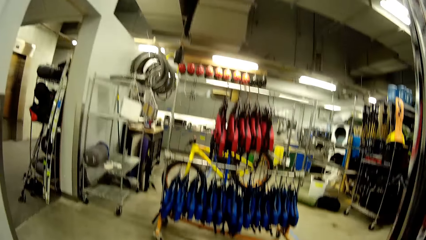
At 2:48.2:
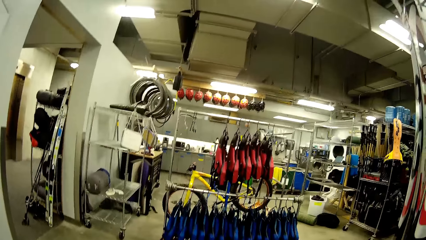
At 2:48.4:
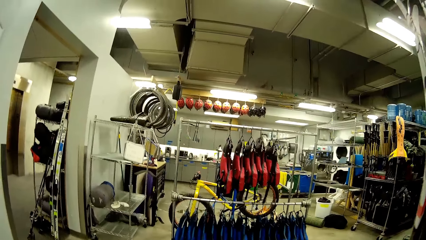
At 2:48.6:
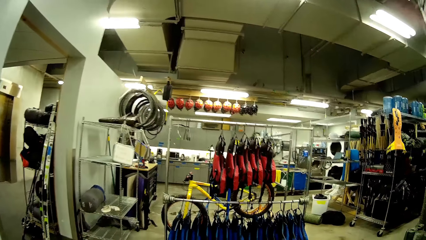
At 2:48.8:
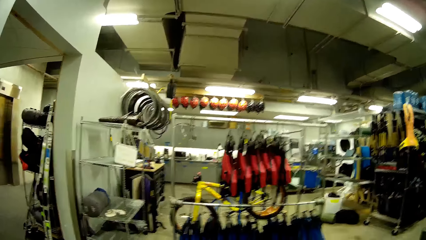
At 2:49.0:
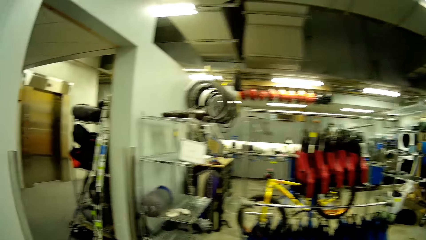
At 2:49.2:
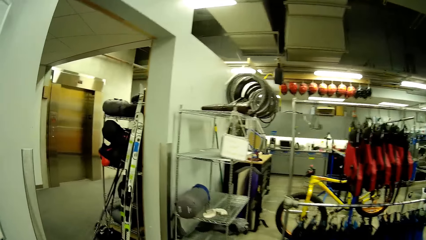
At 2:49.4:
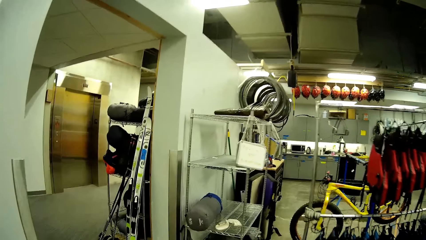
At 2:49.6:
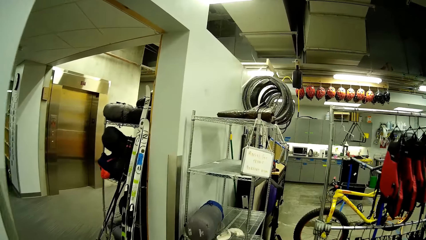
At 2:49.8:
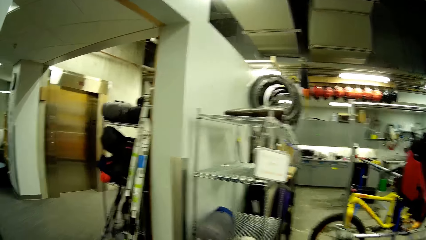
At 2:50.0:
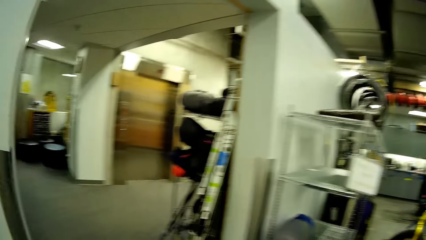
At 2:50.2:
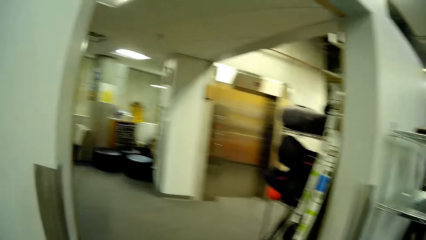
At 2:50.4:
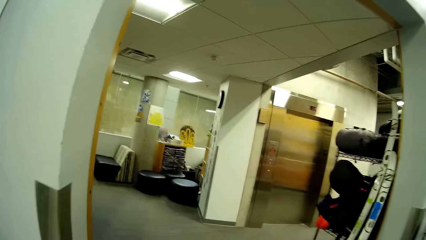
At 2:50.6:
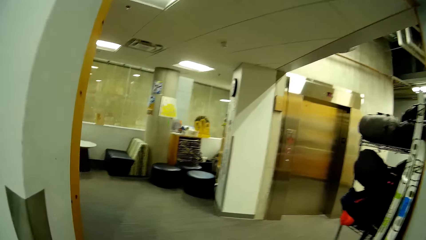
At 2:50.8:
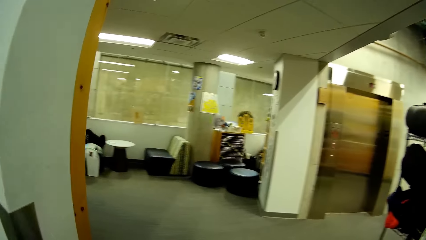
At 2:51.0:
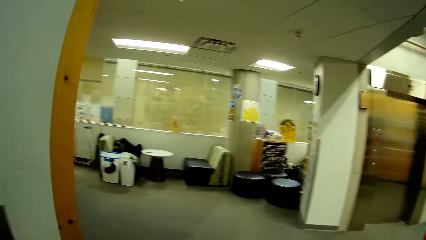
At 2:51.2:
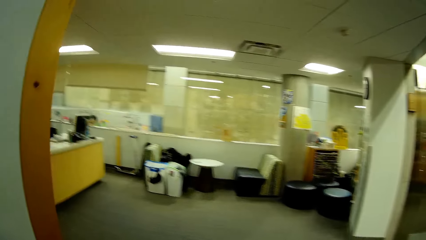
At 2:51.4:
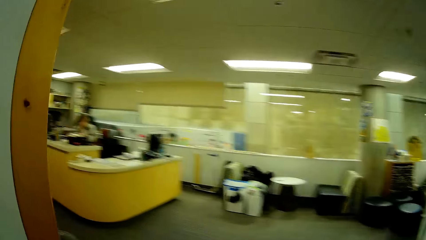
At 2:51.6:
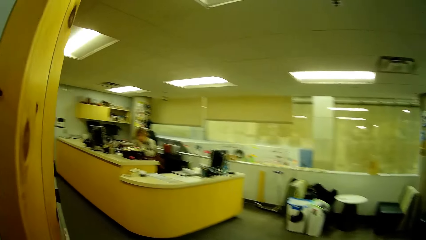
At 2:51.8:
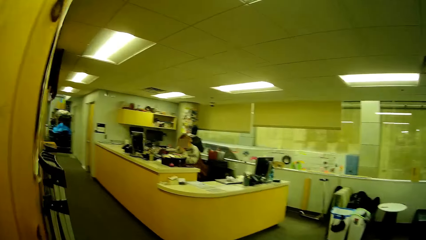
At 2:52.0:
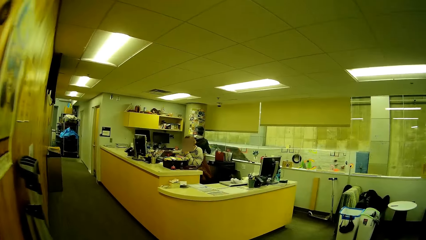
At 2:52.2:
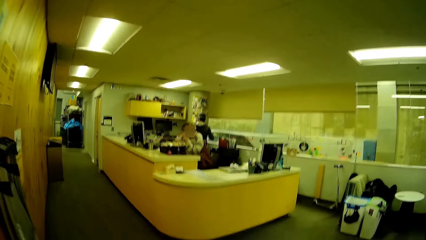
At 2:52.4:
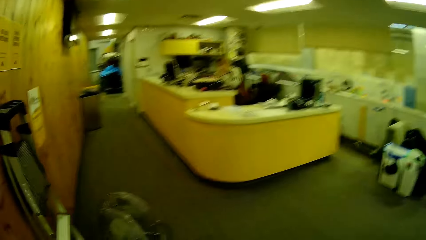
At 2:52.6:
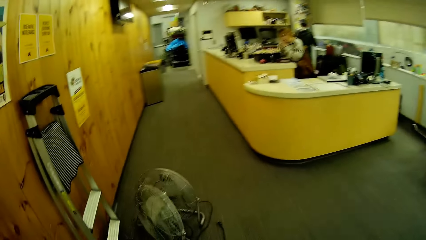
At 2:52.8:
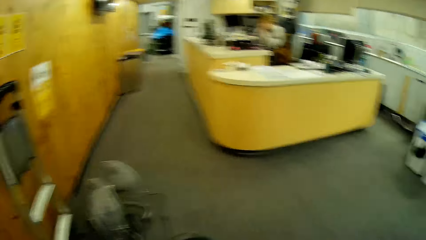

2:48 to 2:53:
The camera wearer walks around the store.

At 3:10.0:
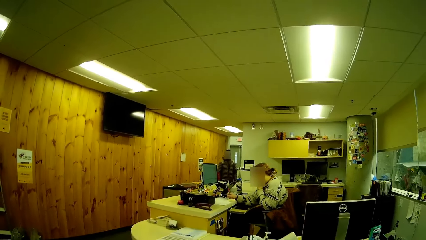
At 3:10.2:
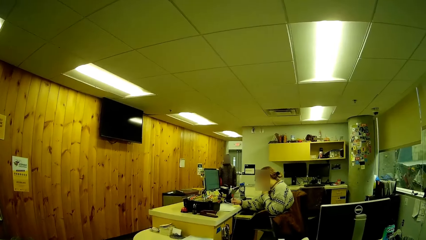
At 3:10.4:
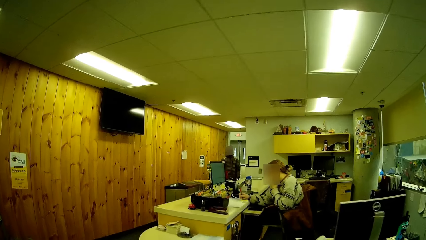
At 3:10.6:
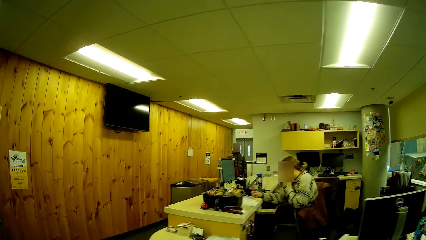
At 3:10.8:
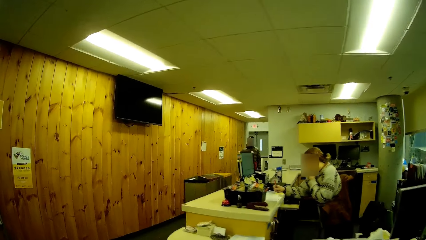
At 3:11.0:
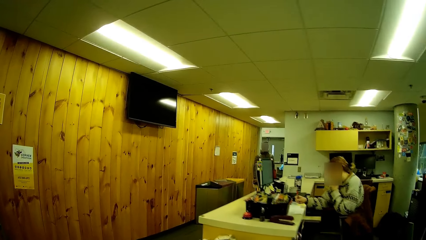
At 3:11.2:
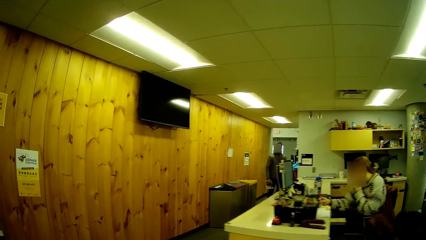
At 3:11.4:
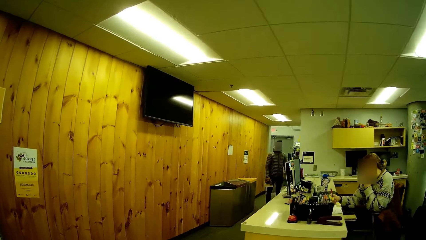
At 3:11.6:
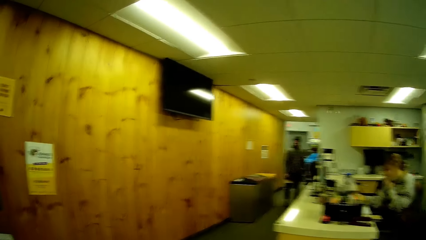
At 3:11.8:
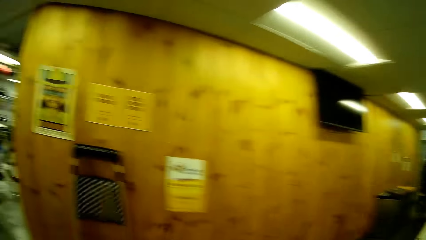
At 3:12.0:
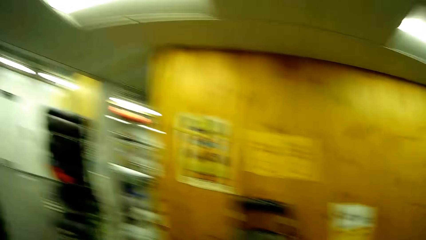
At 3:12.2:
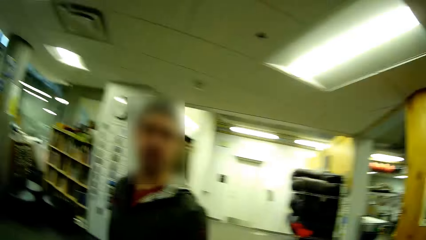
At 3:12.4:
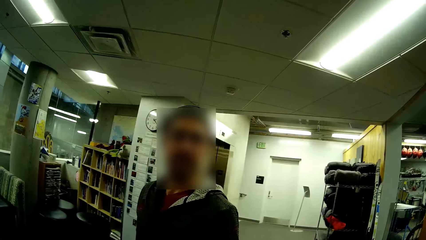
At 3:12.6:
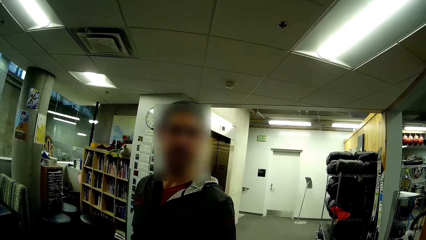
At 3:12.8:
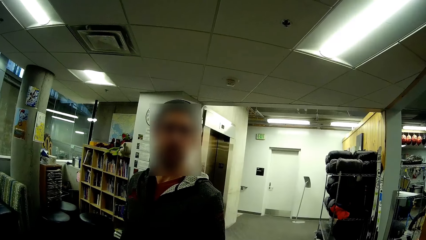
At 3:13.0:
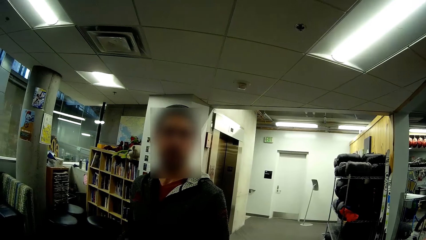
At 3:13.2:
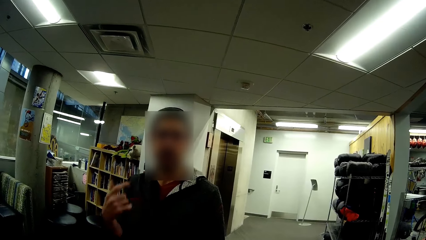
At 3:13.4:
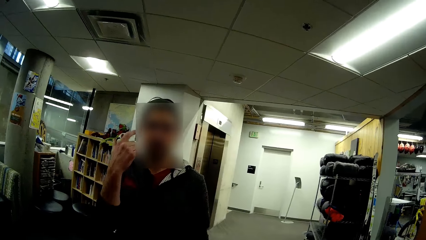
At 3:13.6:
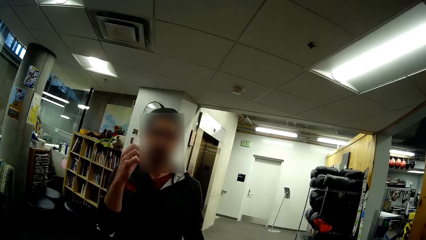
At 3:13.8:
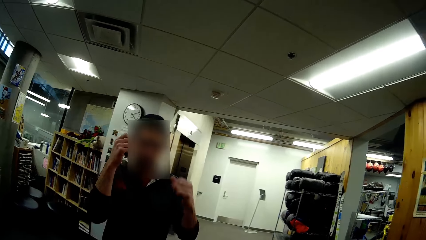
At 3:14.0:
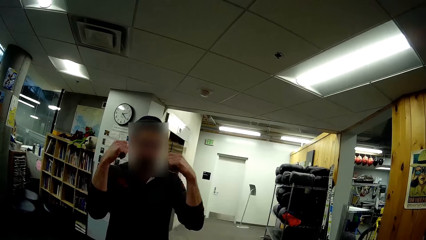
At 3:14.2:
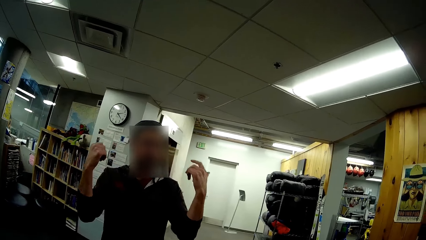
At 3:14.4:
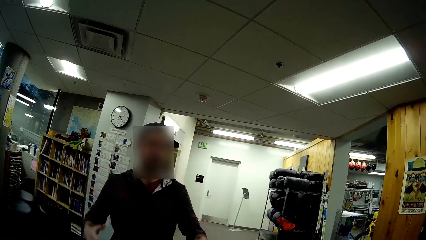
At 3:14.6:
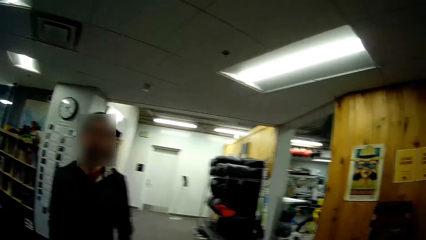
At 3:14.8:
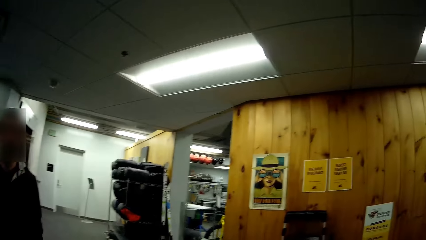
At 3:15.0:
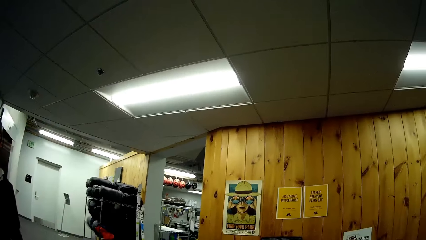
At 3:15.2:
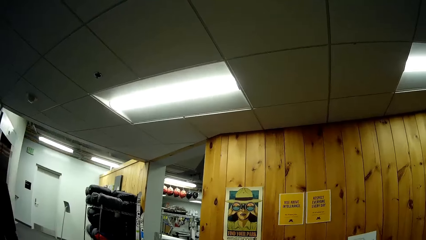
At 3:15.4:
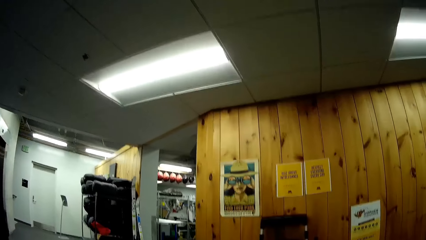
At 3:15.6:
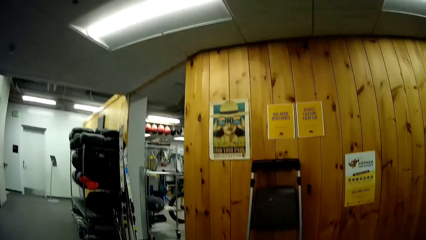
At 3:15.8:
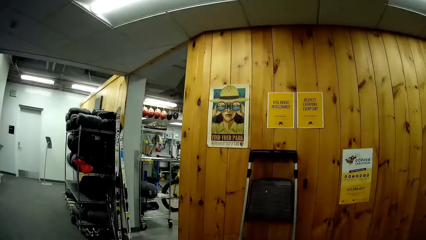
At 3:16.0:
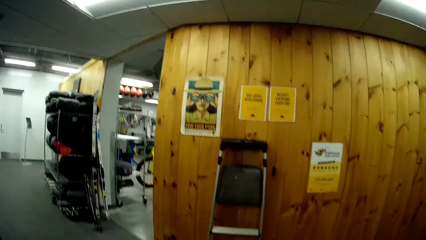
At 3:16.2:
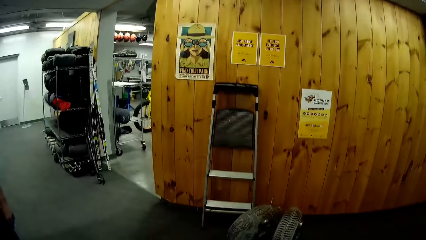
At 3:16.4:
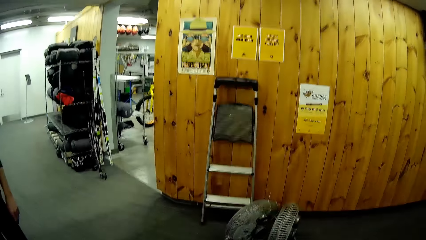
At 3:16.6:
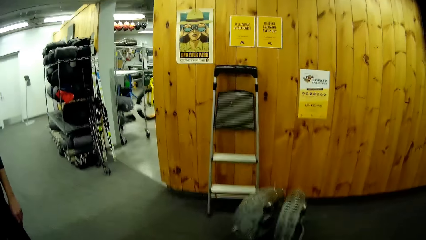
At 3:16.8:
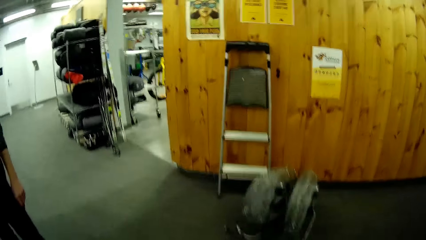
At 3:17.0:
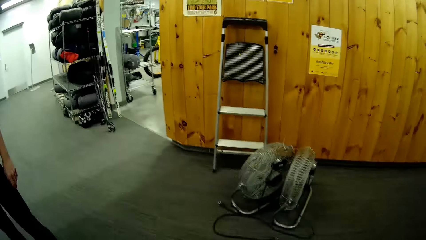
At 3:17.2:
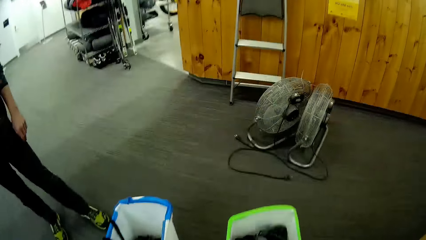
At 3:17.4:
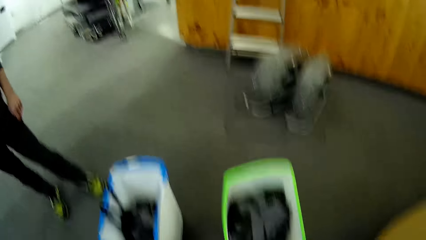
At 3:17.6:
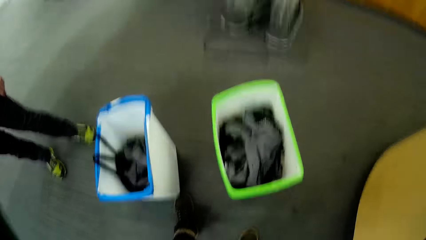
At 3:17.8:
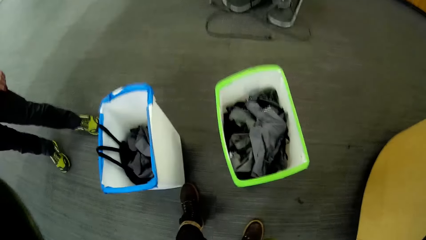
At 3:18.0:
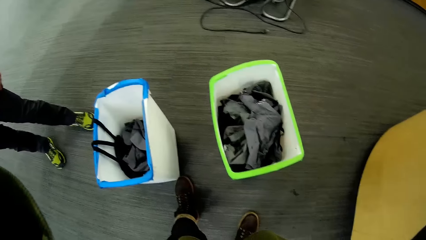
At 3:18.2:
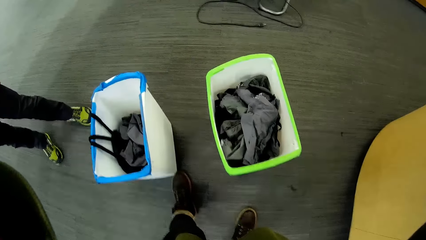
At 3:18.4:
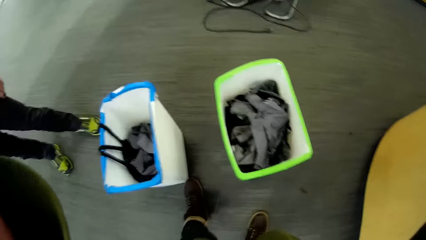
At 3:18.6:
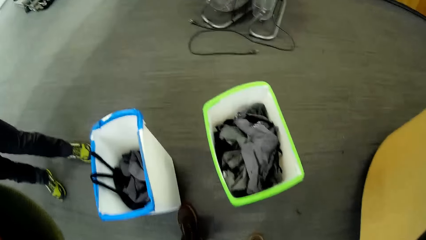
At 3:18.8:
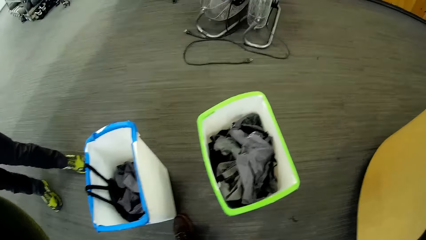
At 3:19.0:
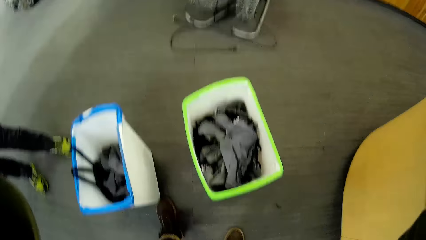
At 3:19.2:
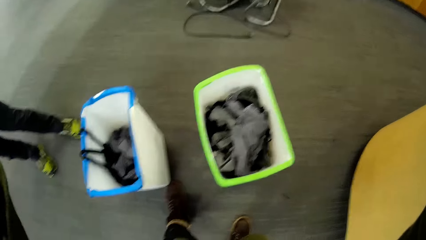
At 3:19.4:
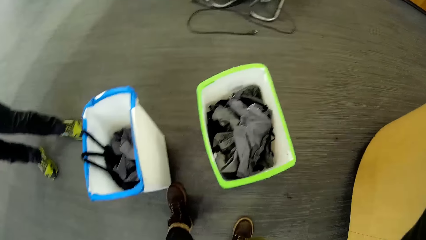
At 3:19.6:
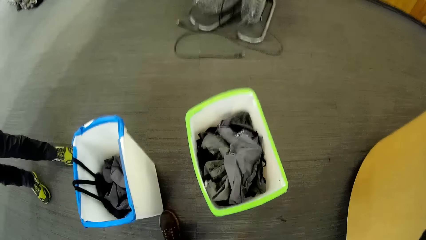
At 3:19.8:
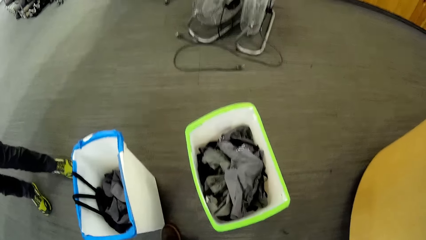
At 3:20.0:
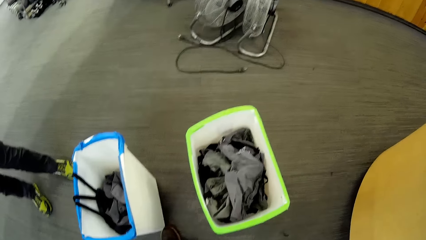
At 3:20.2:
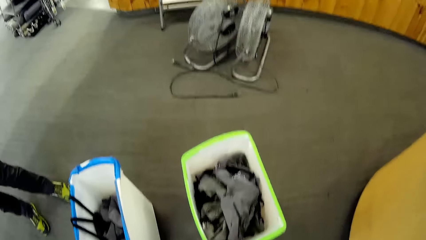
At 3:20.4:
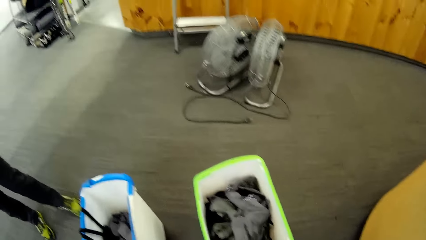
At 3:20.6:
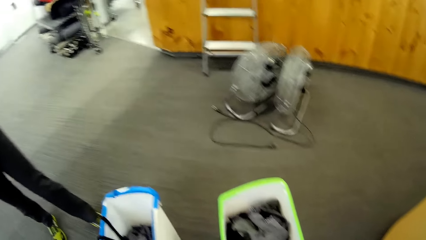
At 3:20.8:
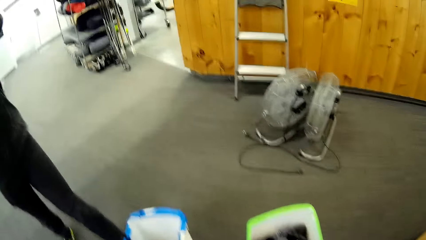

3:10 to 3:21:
The camera wearer walks around the store. They dialogue with a person.
